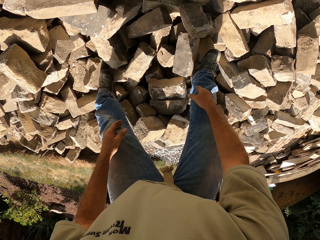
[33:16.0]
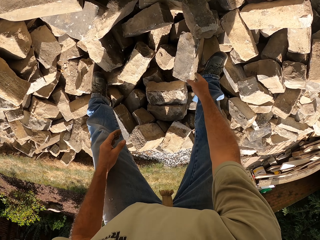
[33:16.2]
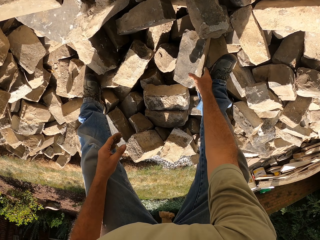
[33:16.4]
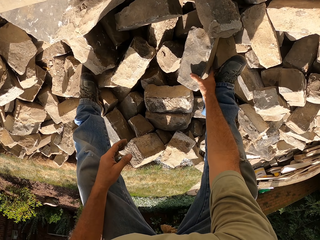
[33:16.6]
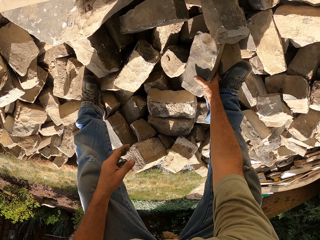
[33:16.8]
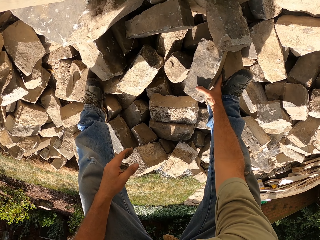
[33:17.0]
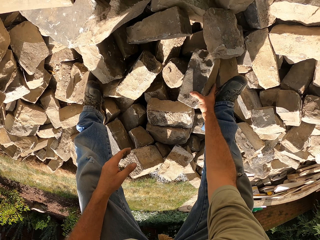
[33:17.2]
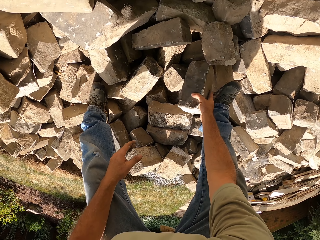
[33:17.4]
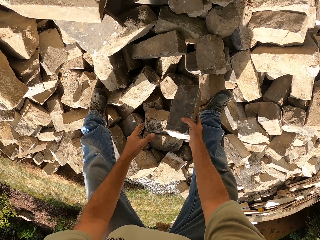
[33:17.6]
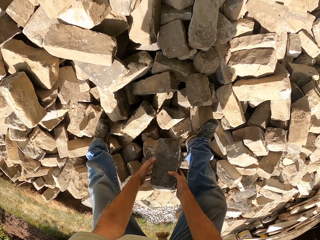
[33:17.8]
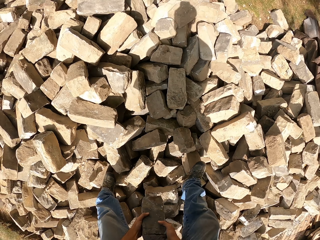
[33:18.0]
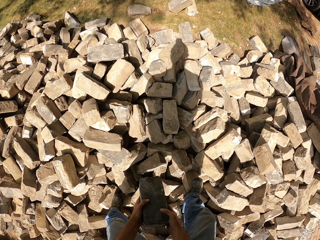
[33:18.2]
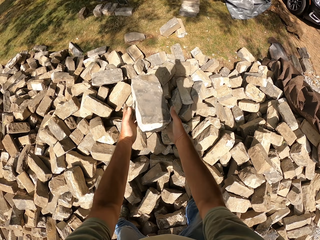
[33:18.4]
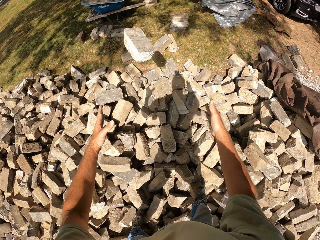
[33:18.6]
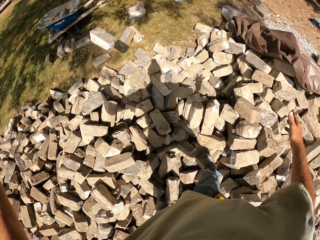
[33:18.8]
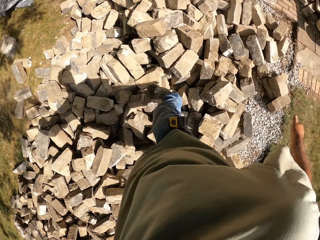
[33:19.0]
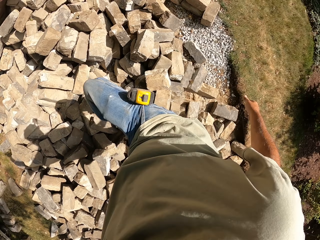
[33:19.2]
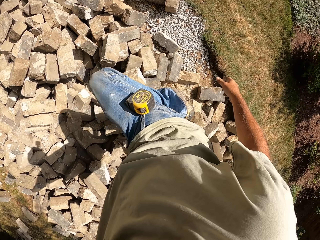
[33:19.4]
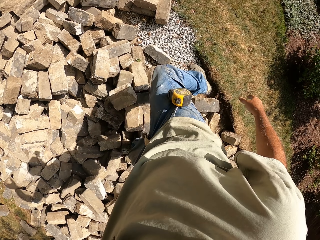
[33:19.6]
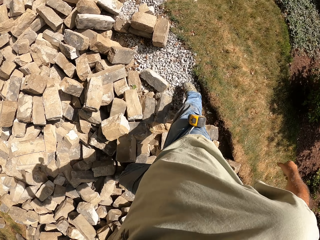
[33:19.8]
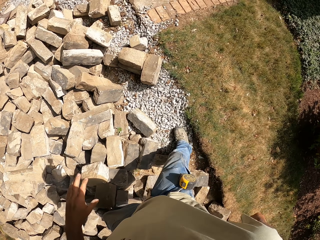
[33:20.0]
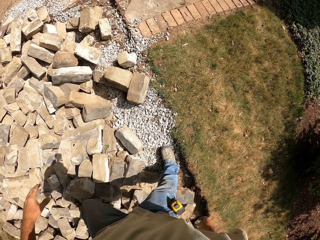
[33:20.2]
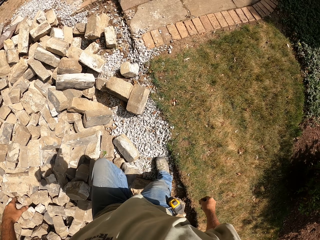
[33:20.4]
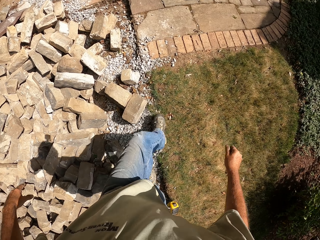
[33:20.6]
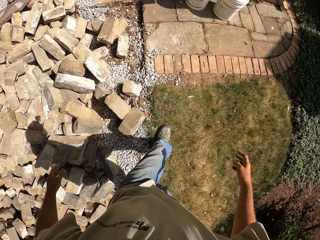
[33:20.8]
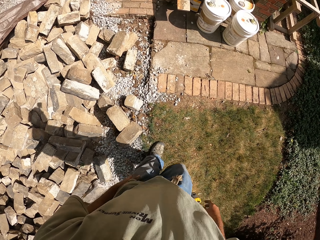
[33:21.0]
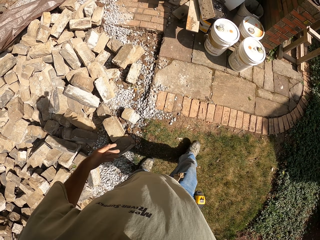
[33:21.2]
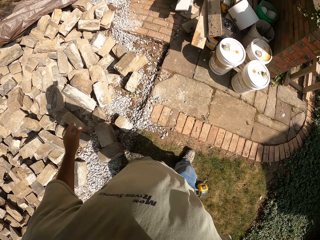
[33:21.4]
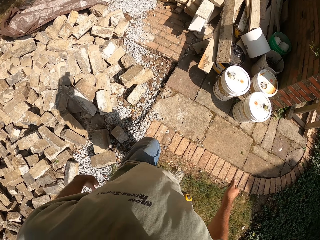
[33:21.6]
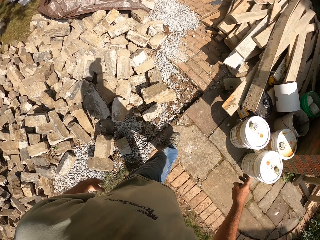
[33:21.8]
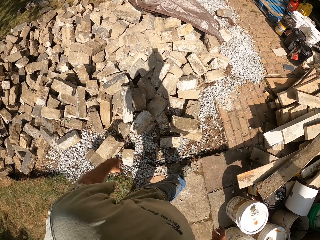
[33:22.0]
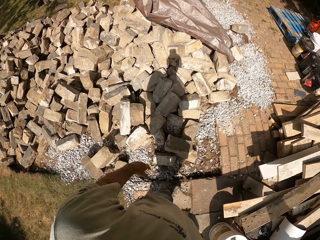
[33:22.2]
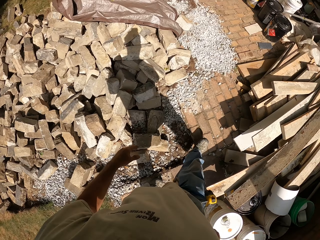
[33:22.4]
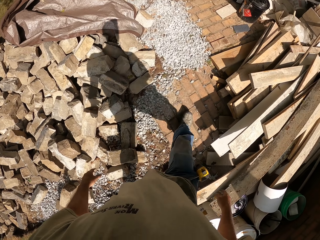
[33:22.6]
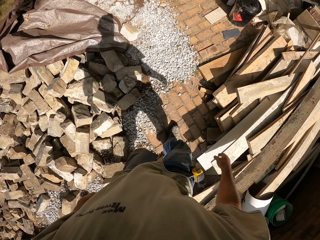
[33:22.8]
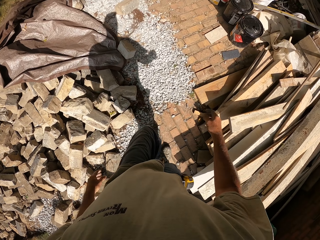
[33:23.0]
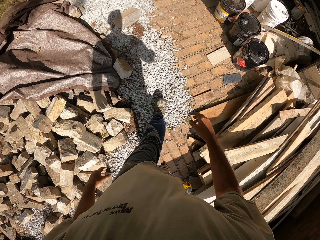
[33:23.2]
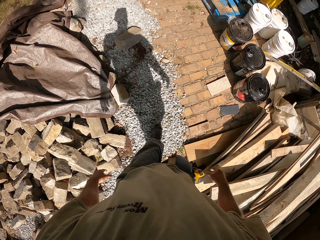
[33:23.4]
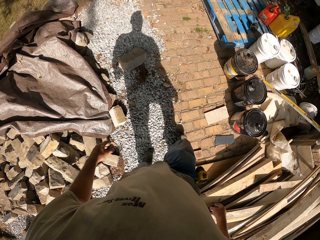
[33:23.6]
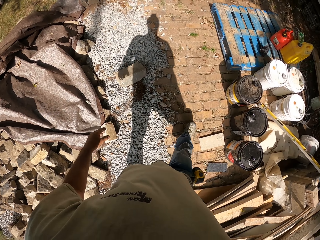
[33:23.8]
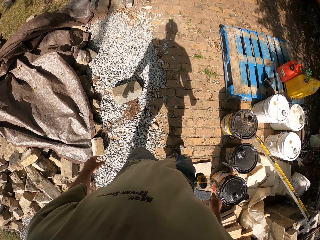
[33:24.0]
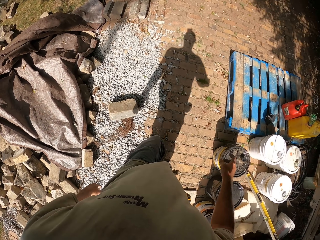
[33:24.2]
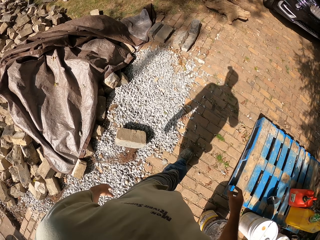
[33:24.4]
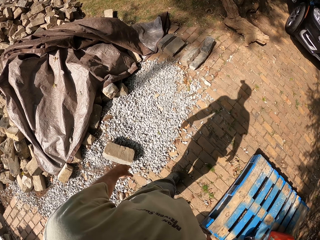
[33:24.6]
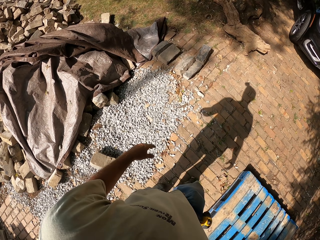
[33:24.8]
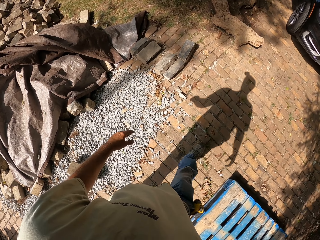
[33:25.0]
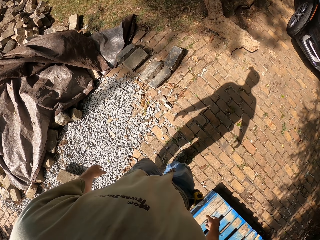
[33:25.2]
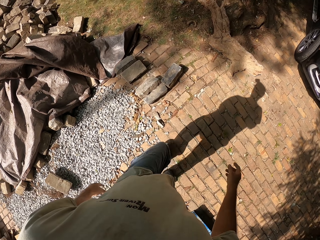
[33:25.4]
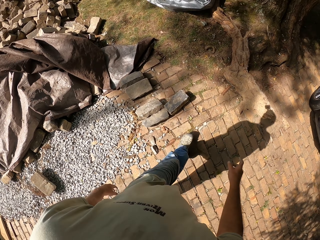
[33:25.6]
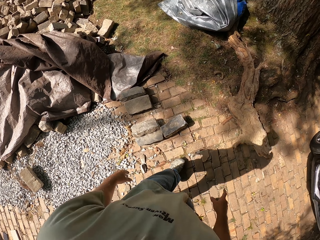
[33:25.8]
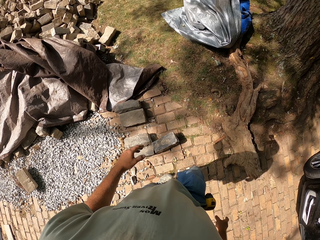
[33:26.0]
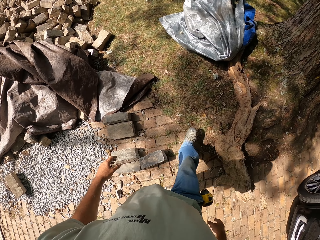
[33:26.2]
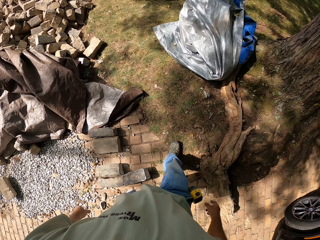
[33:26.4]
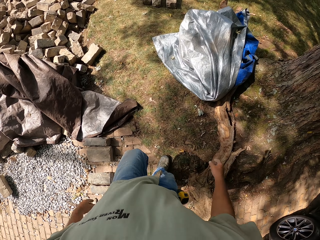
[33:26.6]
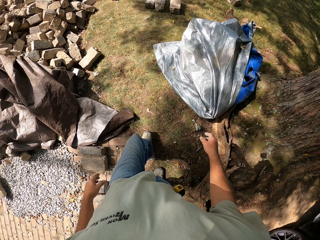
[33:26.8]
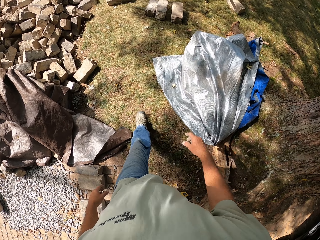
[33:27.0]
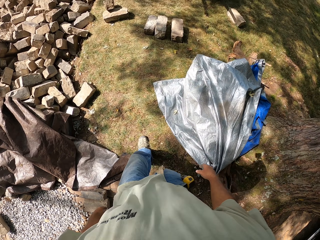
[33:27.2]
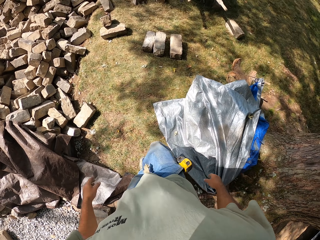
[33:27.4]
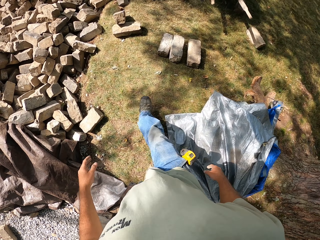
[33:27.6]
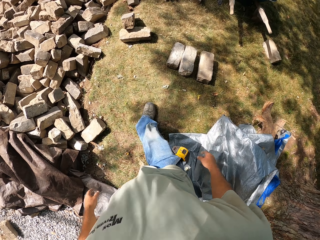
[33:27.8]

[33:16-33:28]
The camera wearer turns around the construction site. They pick up a brick, throw the brick, drop the brick and walk around the construction site.

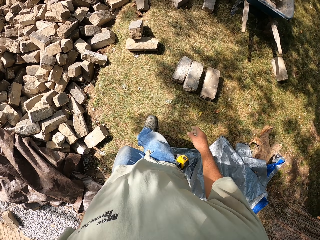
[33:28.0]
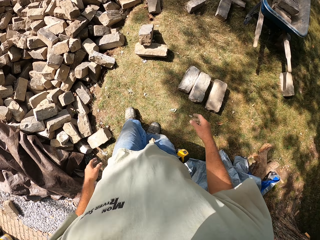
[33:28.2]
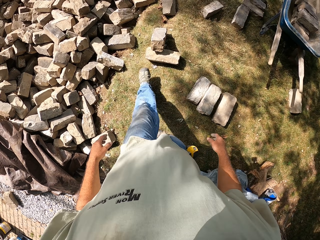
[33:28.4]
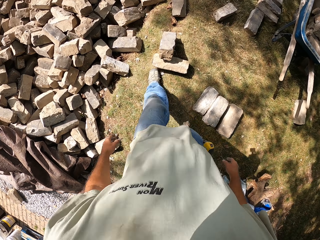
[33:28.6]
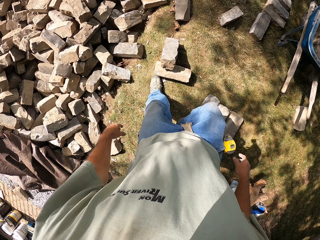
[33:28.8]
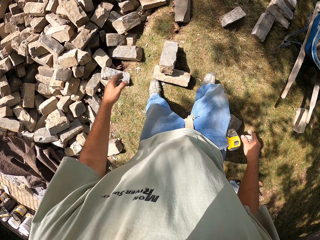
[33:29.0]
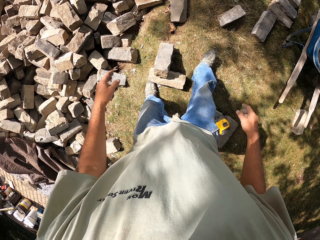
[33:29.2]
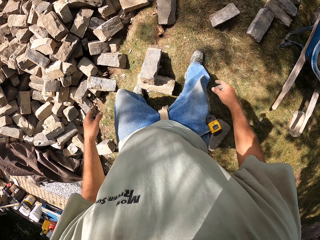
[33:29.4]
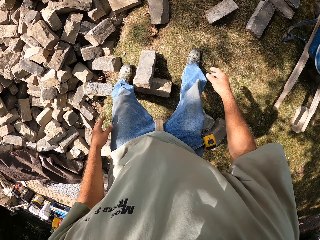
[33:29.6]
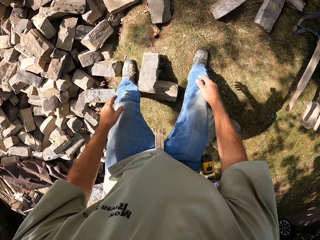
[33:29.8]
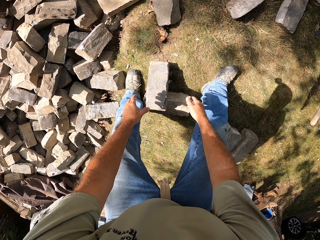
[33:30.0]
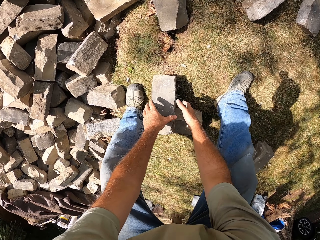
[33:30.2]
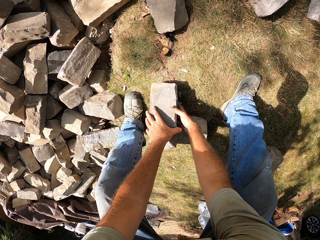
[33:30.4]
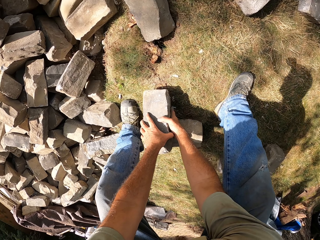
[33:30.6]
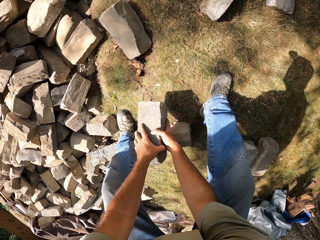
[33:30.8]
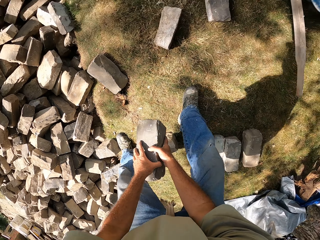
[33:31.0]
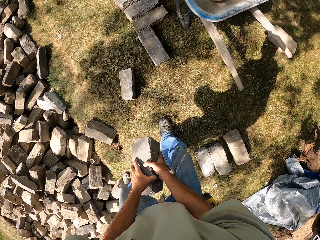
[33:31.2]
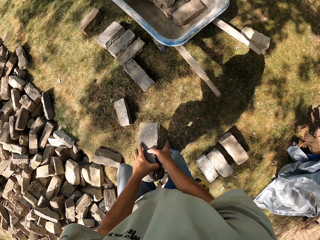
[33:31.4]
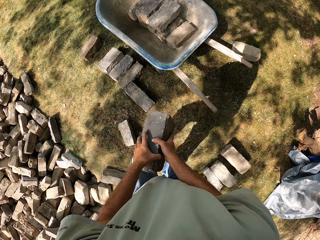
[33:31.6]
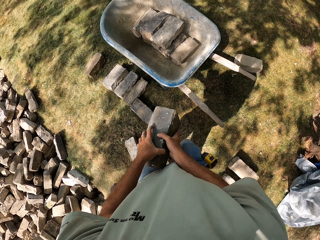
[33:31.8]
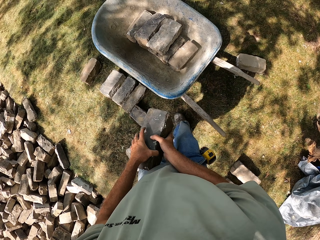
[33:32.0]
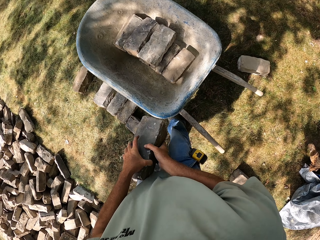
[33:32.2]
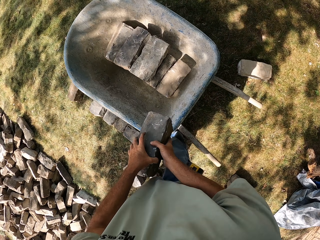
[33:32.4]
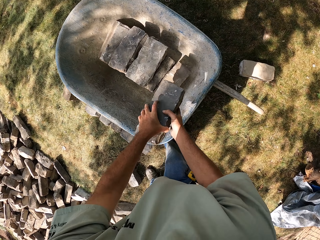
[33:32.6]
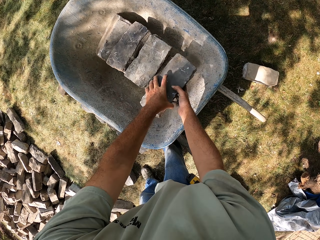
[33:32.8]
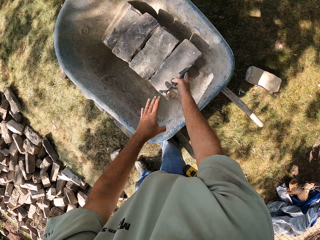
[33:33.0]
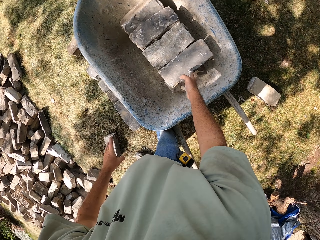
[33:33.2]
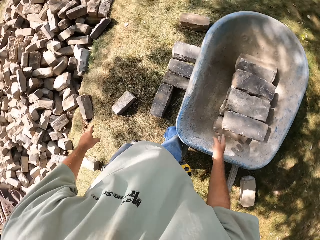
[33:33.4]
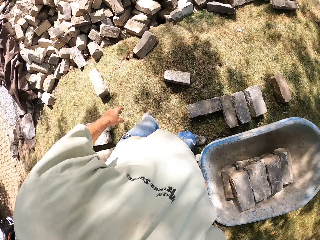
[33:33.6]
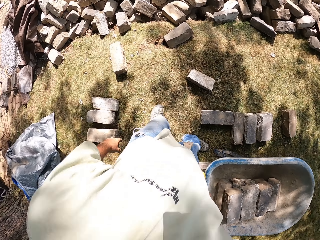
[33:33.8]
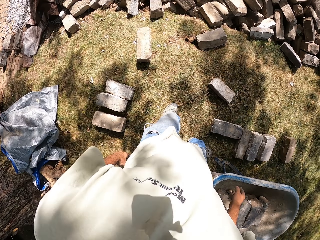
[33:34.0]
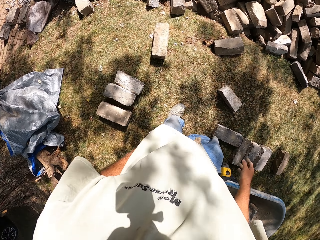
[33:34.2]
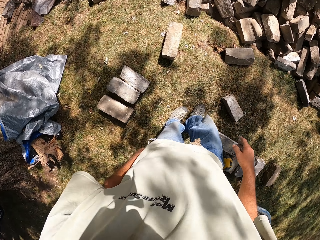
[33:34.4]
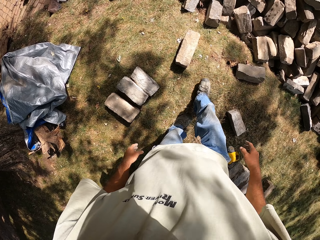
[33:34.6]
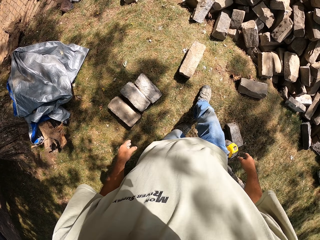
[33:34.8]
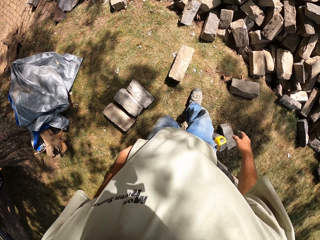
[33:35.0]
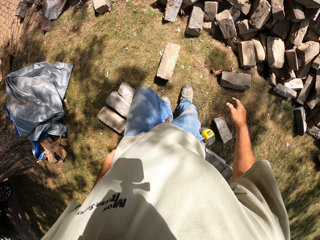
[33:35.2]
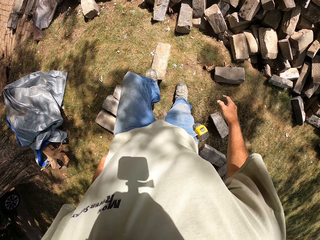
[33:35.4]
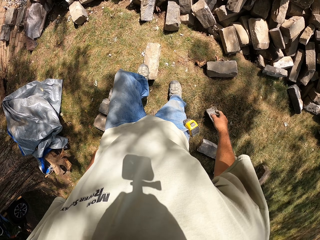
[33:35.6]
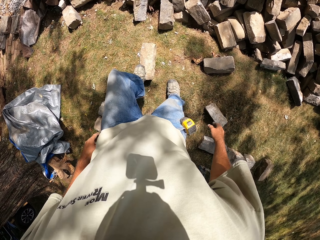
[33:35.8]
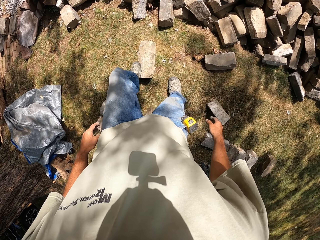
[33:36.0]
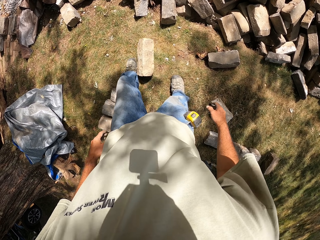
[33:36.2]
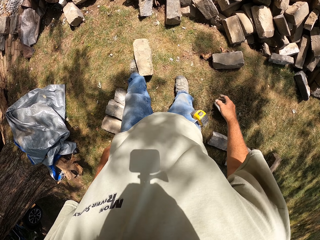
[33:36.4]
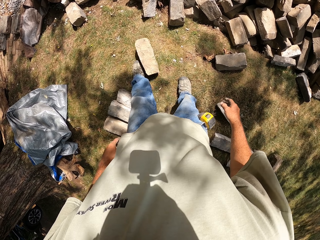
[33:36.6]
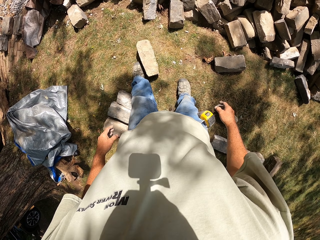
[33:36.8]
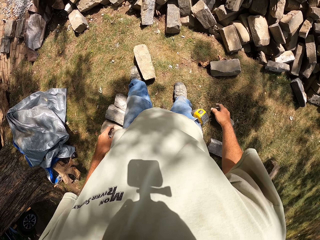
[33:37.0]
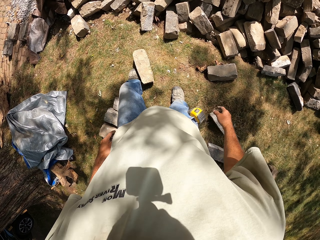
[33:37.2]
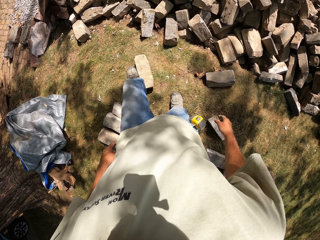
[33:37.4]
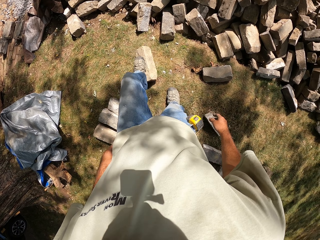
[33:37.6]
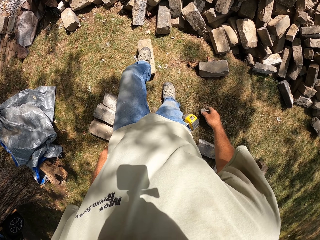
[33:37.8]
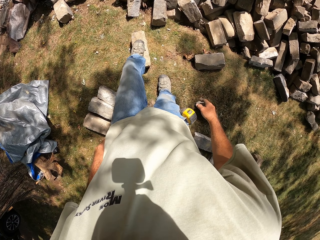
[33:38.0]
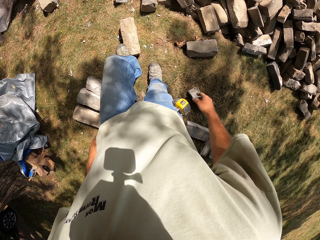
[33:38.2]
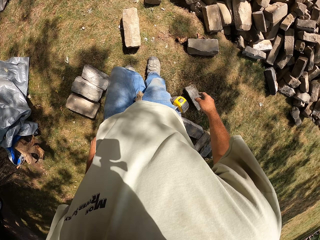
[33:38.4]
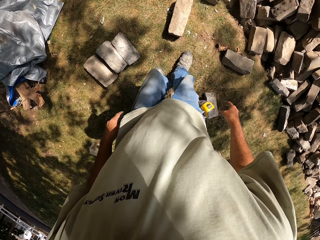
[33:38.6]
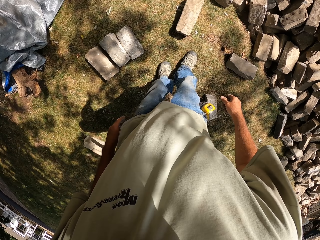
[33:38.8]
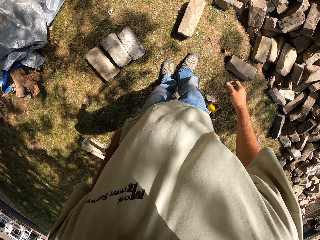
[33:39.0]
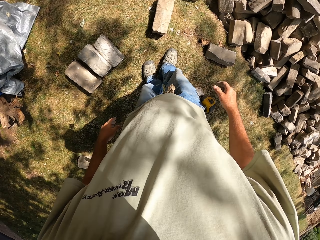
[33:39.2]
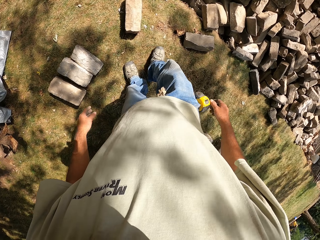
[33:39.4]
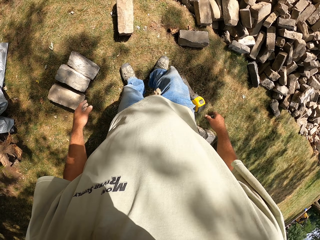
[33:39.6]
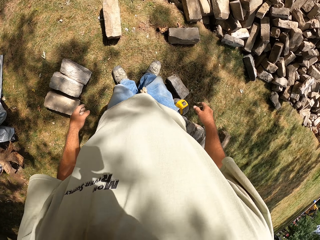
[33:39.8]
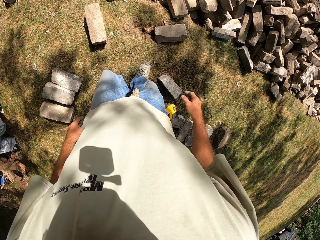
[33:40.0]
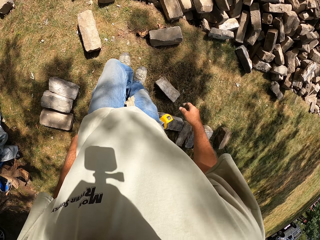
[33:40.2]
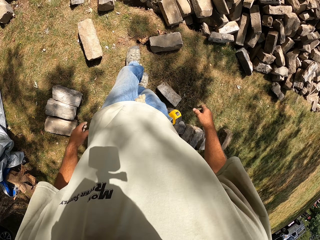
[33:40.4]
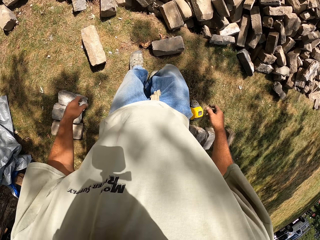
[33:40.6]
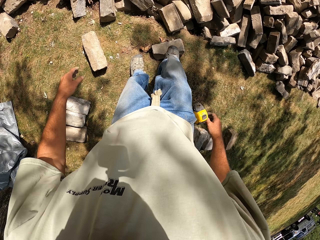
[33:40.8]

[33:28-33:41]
The camera wearer picks up the brick. They walk around the construction site. They put the brick on the wheelbarrow. They drop the brick in the wheelbarrow. They walk around the construction site. They step on the brick.
